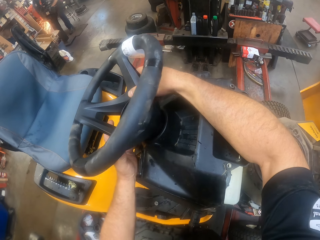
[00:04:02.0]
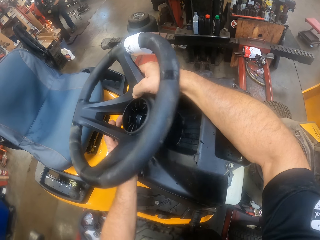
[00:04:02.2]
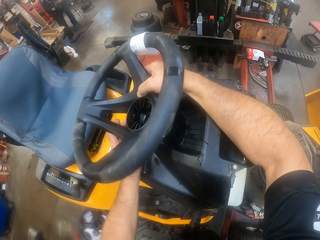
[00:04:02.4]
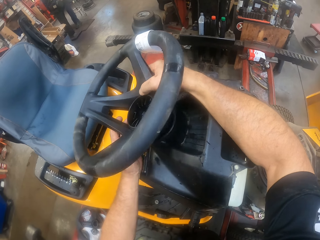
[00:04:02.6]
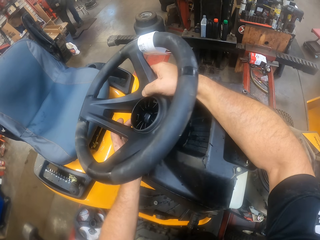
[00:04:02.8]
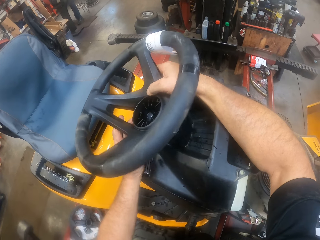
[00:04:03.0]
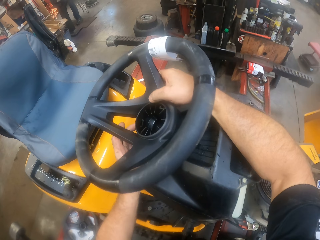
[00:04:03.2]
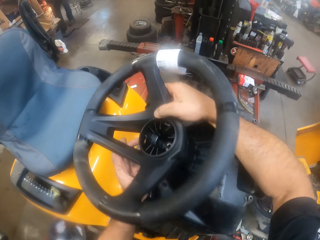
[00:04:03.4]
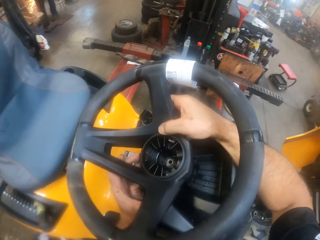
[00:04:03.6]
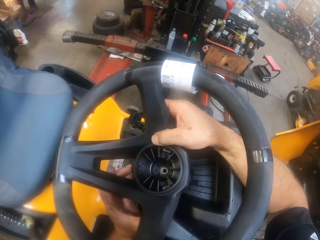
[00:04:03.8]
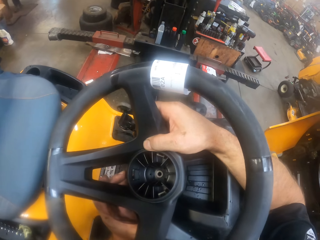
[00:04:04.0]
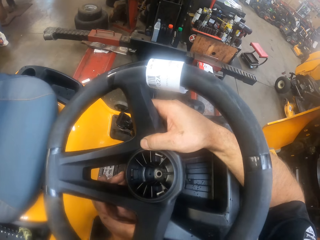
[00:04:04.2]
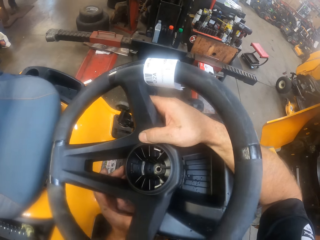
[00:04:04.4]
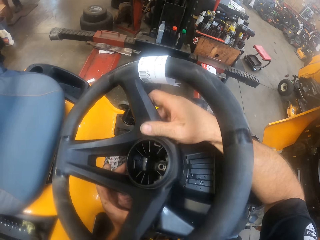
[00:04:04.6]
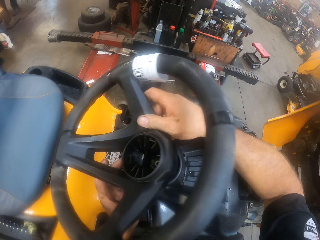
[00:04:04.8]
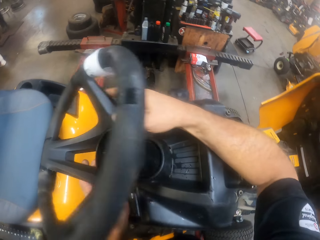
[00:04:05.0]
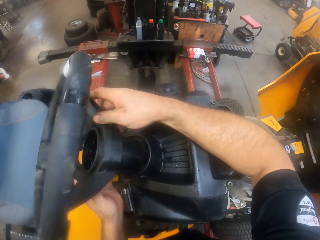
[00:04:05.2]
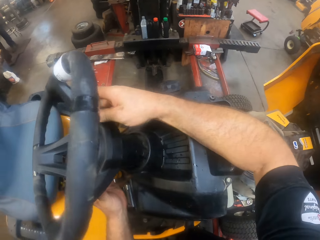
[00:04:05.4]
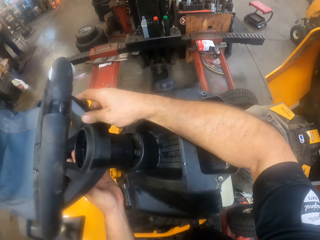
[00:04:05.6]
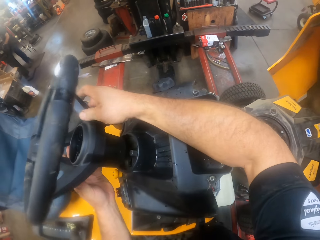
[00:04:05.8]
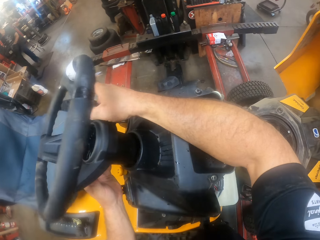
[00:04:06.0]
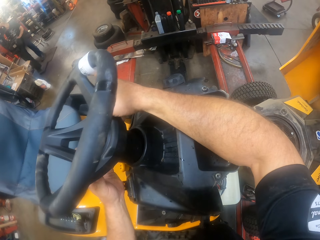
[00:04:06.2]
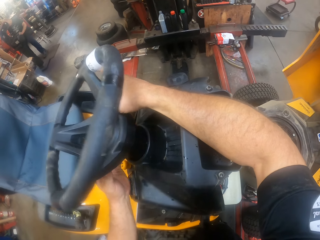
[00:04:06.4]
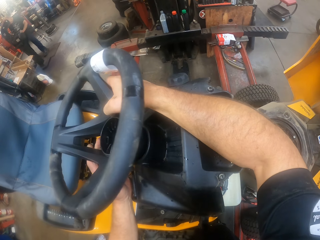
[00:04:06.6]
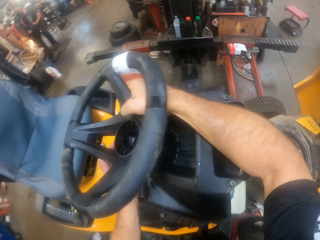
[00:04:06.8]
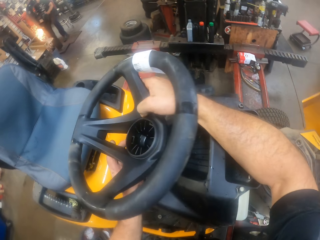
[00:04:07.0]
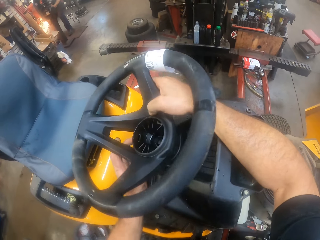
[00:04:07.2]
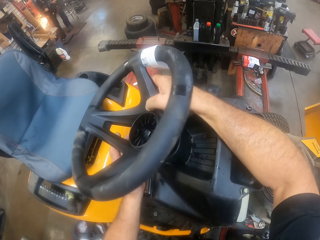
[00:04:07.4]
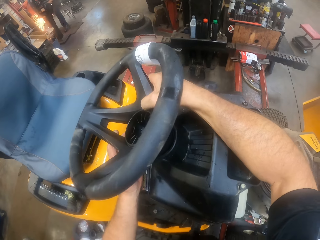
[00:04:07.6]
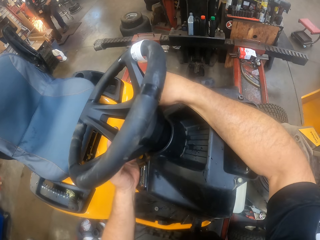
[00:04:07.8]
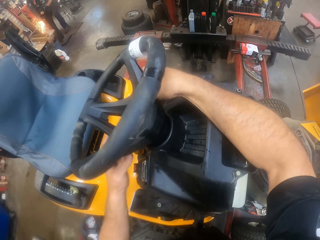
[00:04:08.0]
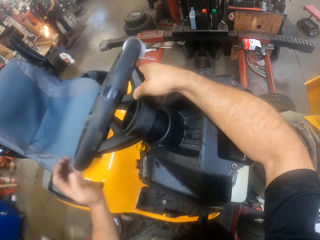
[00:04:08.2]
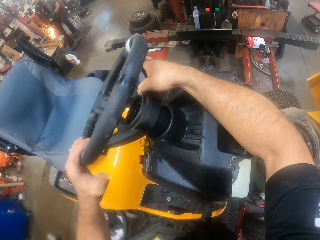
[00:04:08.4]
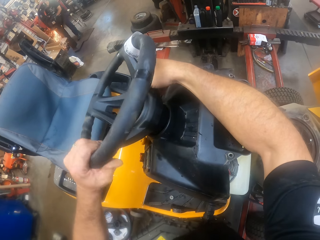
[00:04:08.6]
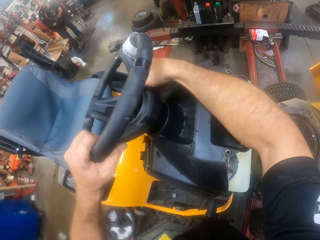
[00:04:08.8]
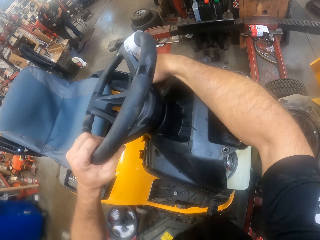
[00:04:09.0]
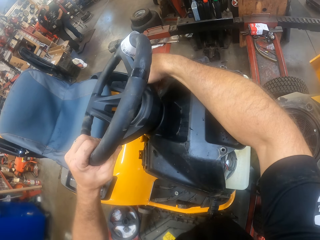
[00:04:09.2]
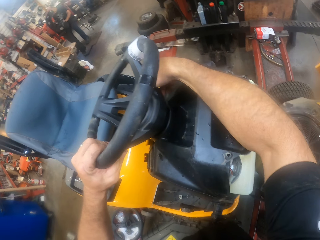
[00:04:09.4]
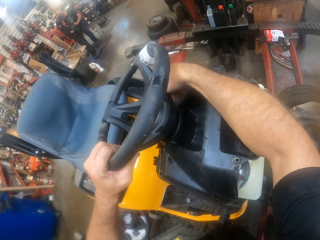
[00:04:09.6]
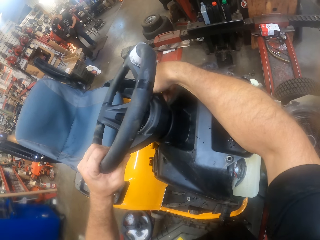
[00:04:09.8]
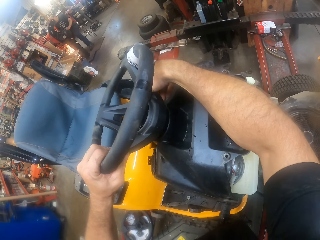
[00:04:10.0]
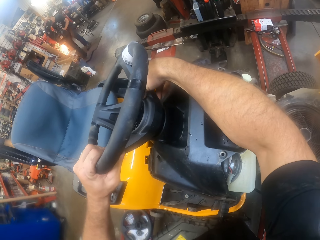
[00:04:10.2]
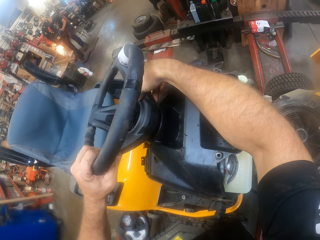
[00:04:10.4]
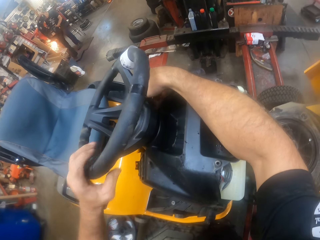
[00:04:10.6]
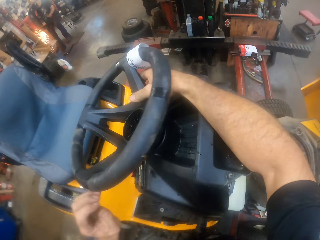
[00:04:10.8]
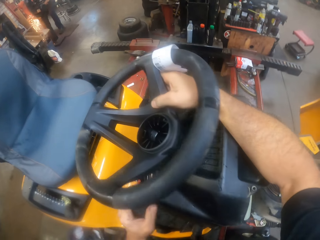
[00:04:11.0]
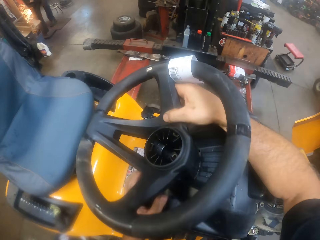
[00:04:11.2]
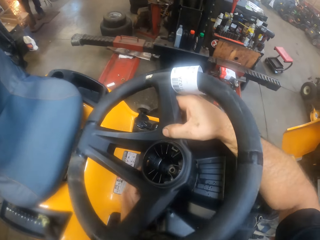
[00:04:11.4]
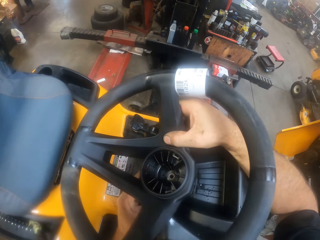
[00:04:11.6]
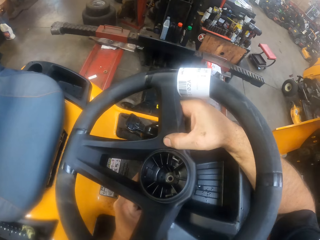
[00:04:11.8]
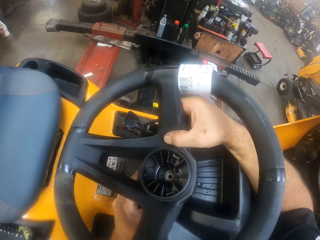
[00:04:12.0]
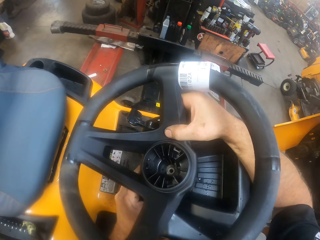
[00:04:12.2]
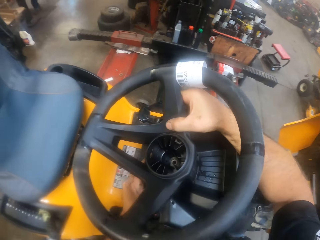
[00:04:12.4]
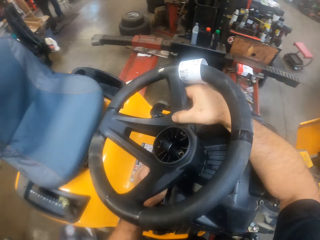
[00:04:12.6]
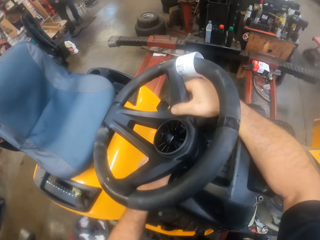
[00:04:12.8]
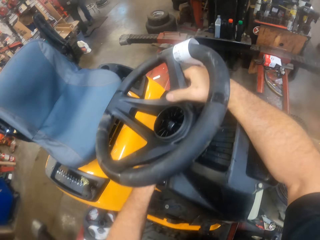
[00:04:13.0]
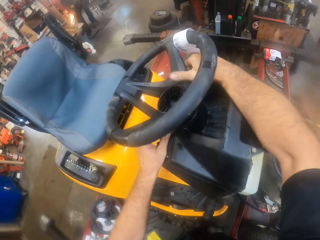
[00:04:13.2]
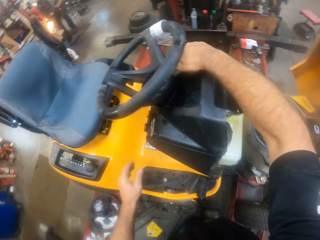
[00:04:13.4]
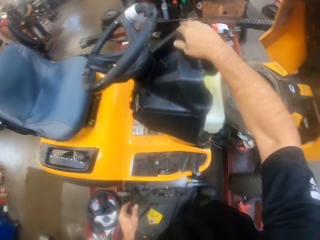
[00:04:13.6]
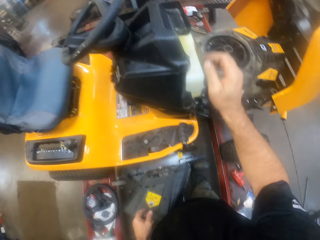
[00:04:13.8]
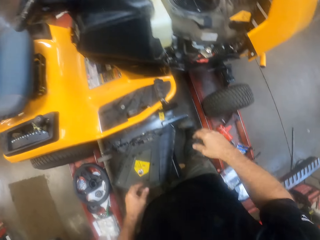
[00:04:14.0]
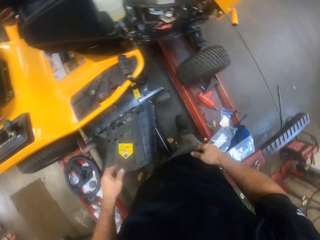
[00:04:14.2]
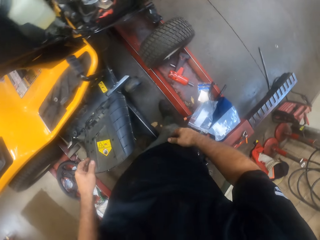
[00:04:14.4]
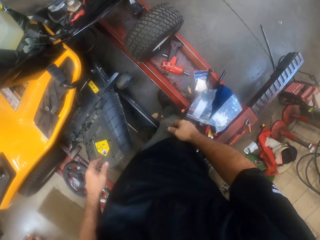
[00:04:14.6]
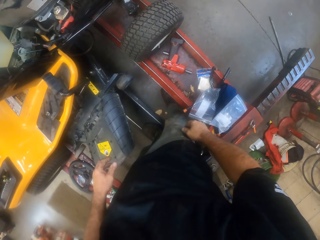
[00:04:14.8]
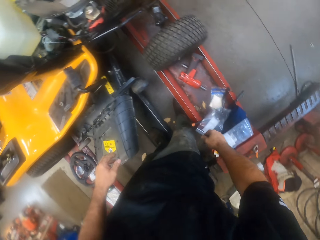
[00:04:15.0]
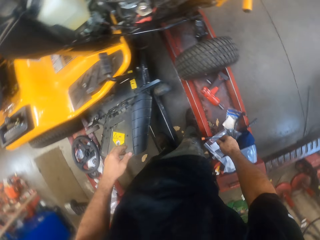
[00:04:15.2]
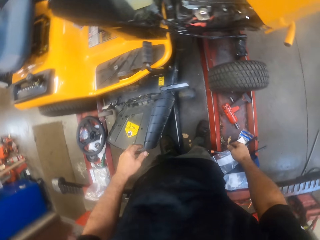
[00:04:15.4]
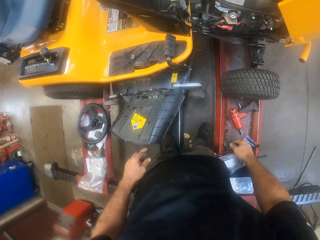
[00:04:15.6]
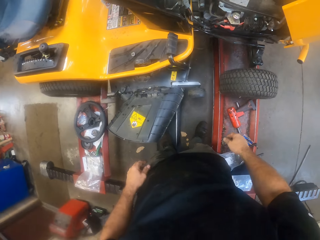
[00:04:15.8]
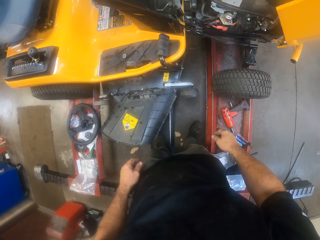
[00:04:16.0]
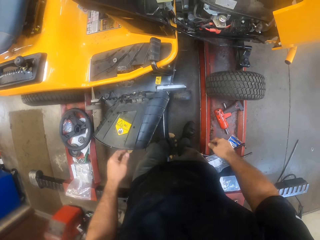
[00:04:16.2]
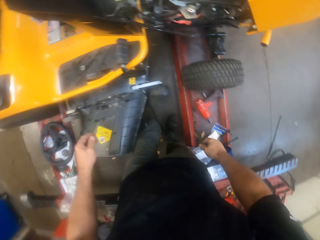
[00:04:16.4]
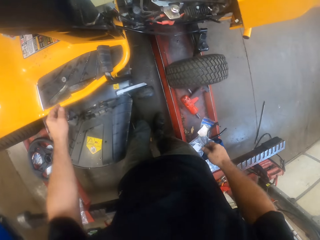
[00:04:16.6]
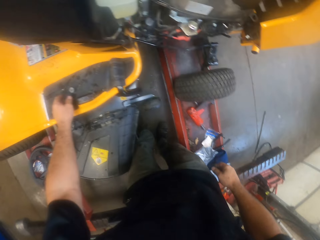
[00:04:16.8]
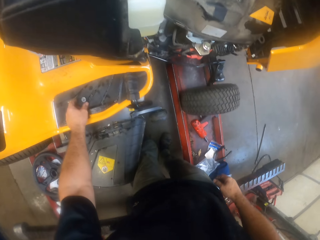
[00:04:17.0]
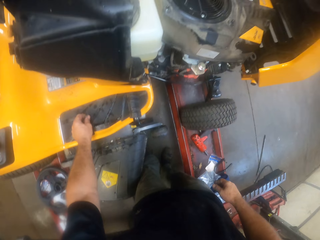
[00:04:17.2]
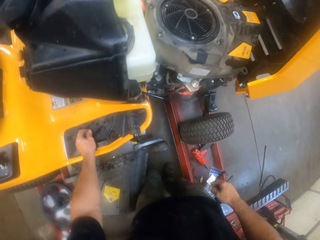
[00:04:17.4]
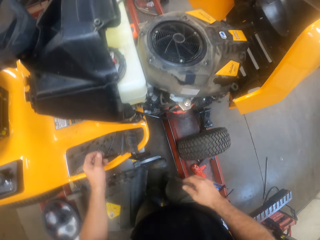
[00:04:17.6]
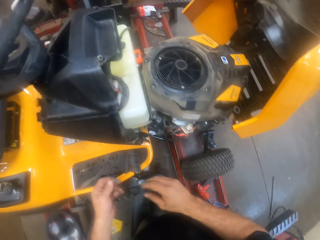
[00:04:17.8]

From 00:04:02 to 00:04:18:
The camera wearer picks up a screw or bolt from the tractor.

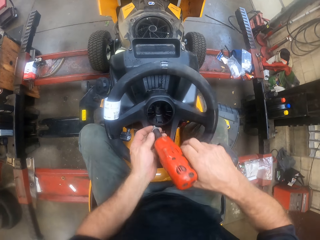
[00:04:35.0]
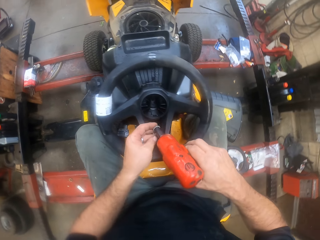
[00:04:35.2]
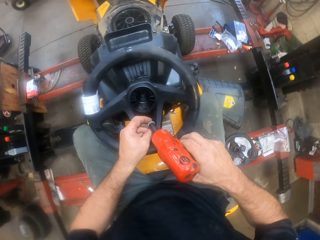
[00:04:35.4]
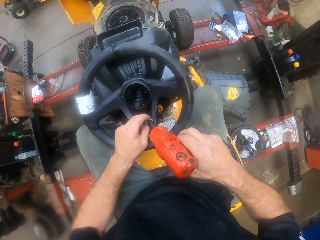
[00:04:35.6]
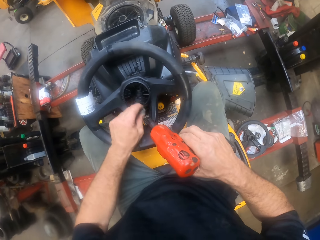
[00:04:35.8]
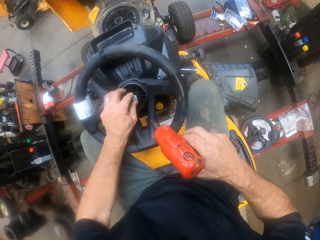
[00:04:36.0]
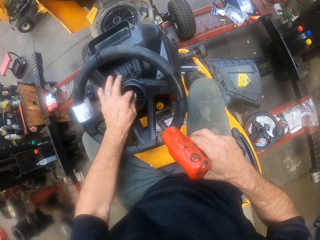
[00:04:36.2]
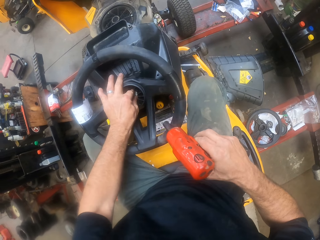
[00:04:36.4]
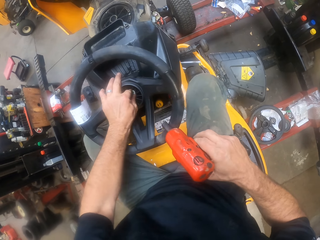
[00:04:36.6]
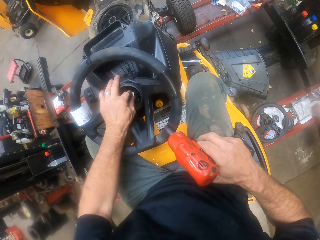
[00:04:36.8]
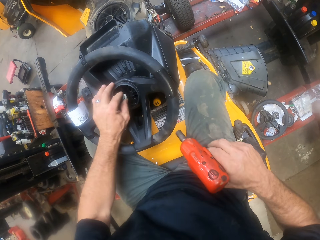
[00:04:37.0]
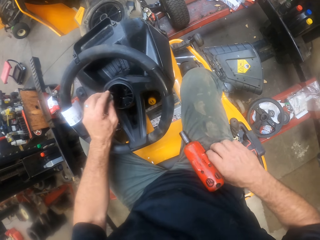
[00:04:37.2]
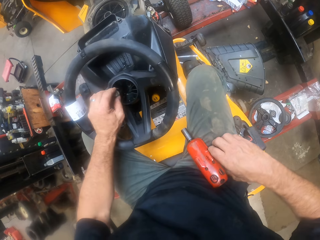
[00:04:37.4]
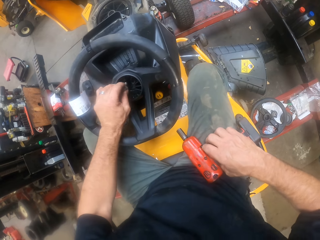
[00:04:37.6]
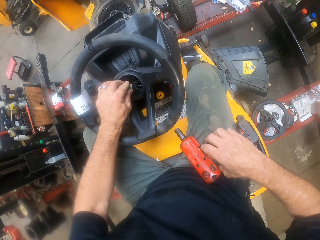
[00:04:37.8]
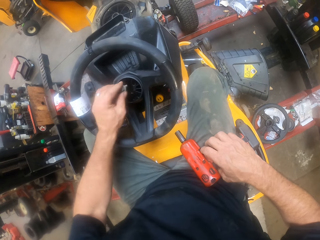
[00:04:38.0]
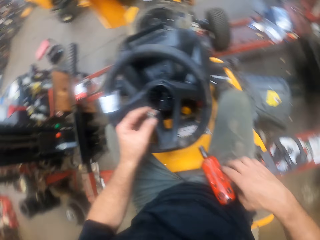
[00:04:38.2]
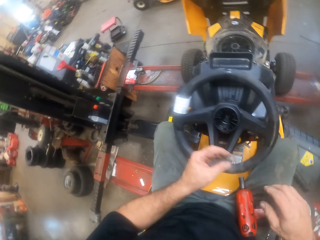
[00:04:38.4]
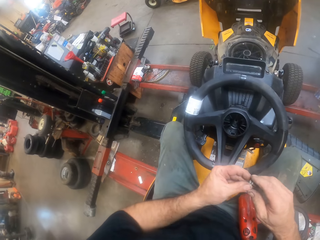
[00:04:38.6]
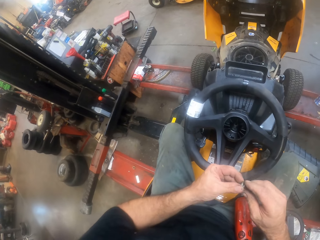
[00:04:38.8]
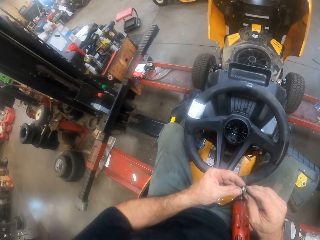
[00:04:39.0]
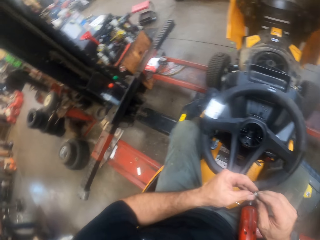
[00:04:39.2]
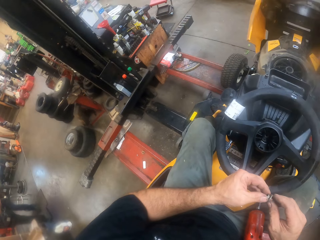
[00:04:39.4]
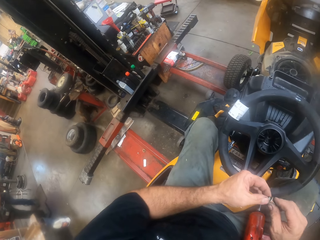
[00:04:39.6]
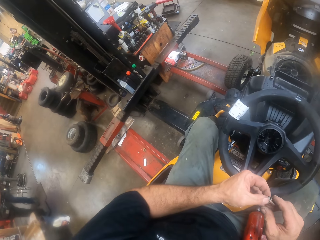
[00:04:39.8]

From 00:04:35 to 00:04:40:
The camera wearer uses the drilling machine to drill the screw into the steering. He puts the bolt on the steering wheel. He drops the drill machine on his lap. He turns the bolt in his hands.
